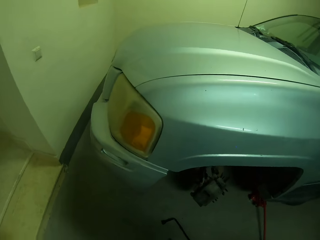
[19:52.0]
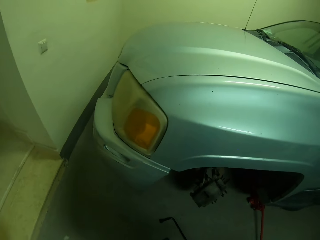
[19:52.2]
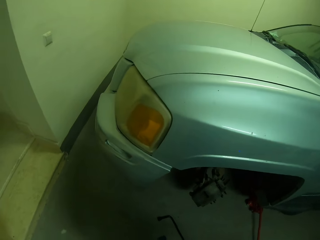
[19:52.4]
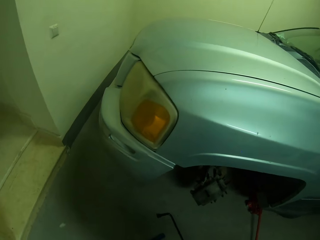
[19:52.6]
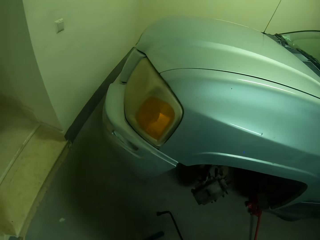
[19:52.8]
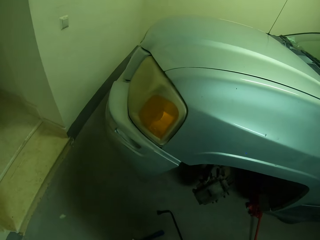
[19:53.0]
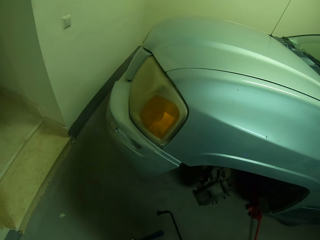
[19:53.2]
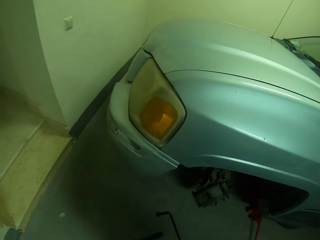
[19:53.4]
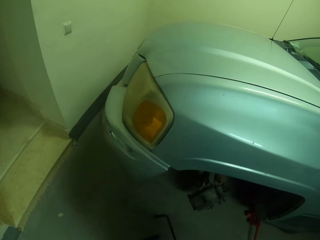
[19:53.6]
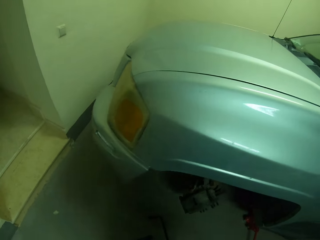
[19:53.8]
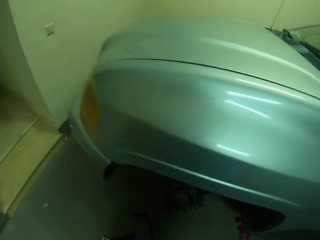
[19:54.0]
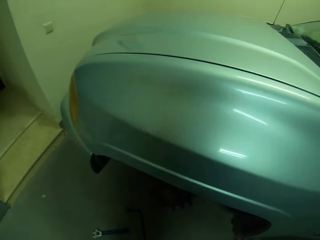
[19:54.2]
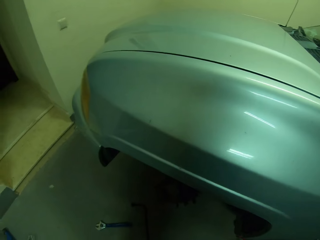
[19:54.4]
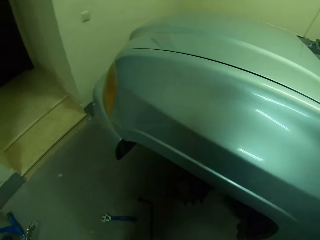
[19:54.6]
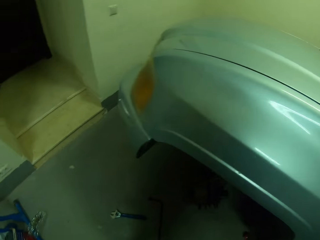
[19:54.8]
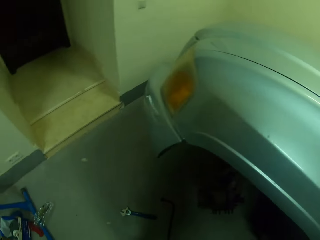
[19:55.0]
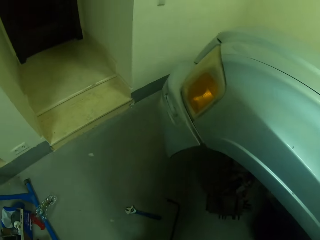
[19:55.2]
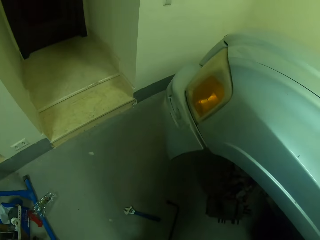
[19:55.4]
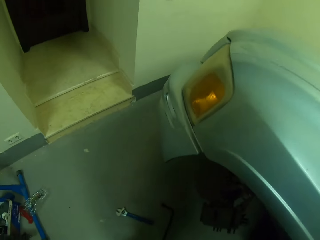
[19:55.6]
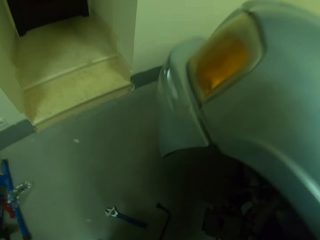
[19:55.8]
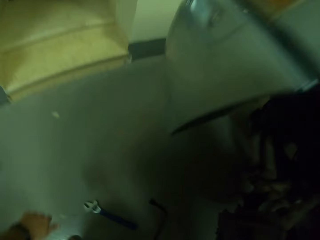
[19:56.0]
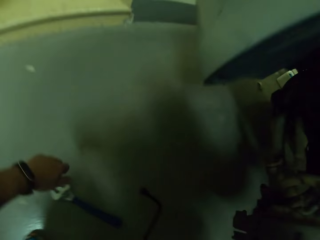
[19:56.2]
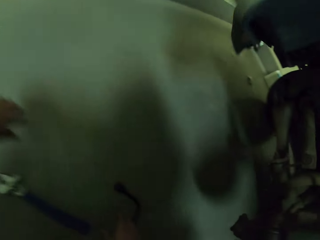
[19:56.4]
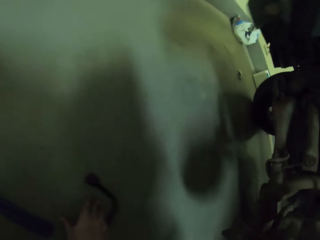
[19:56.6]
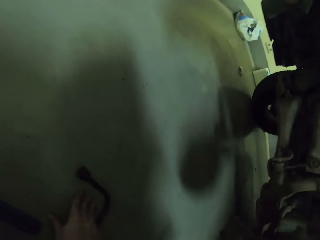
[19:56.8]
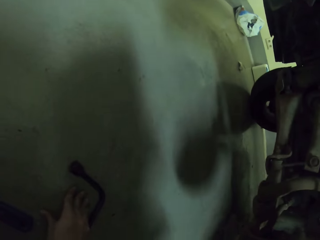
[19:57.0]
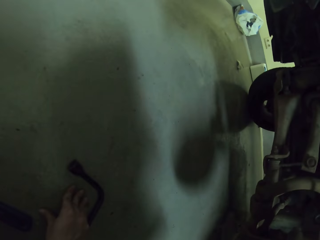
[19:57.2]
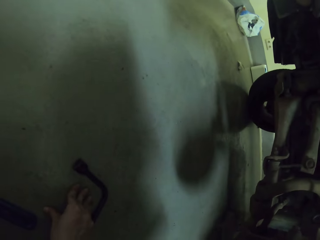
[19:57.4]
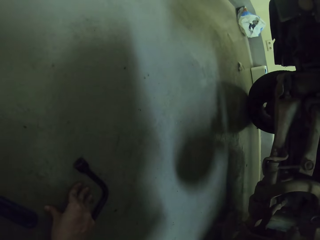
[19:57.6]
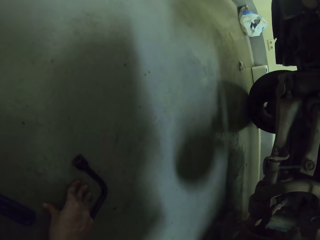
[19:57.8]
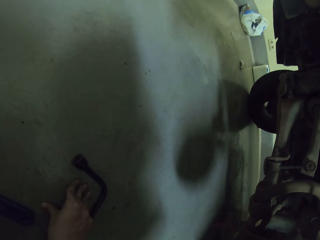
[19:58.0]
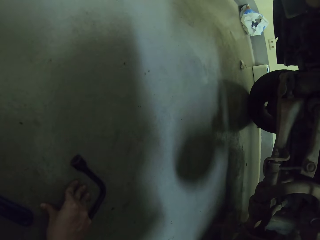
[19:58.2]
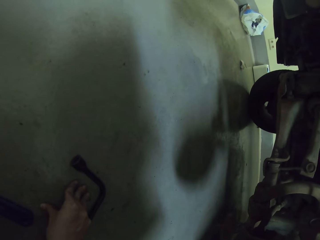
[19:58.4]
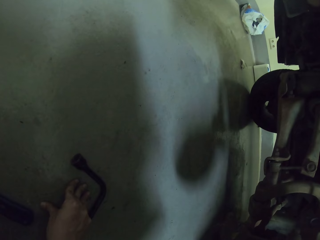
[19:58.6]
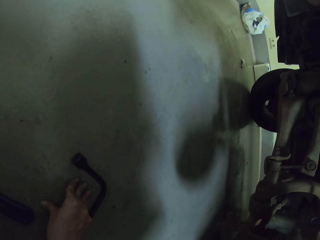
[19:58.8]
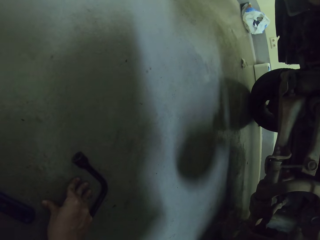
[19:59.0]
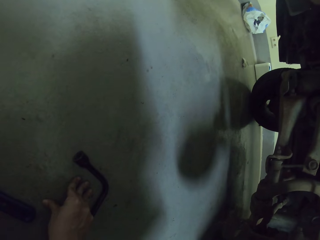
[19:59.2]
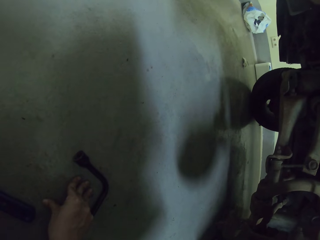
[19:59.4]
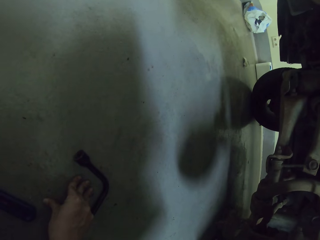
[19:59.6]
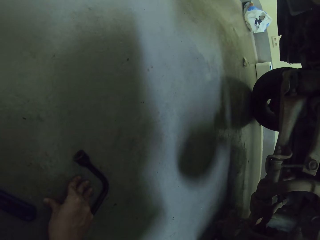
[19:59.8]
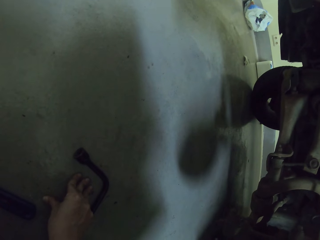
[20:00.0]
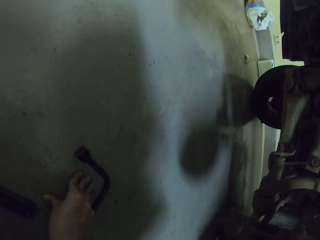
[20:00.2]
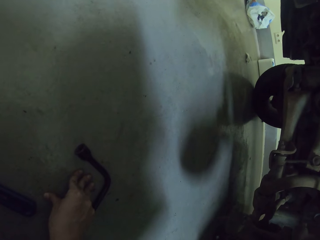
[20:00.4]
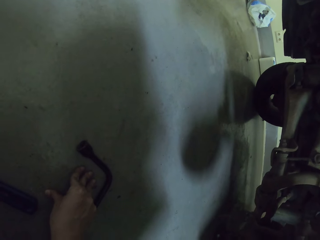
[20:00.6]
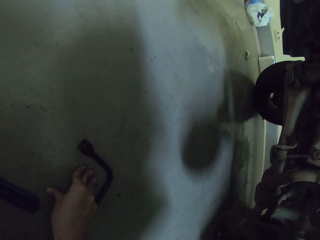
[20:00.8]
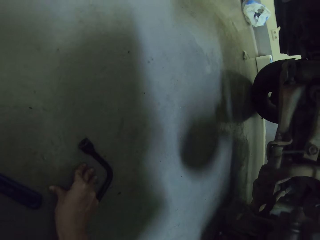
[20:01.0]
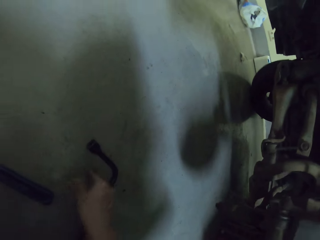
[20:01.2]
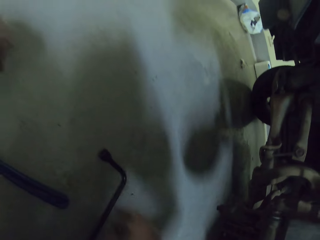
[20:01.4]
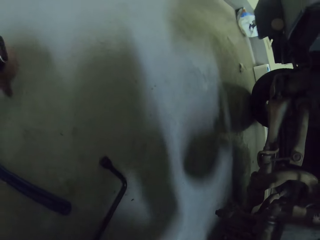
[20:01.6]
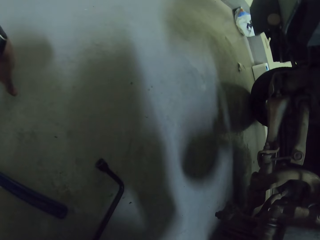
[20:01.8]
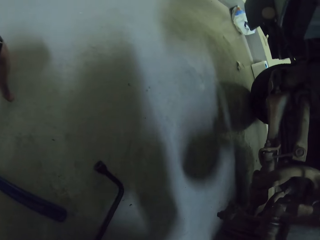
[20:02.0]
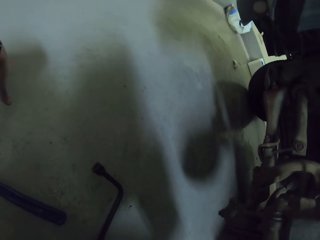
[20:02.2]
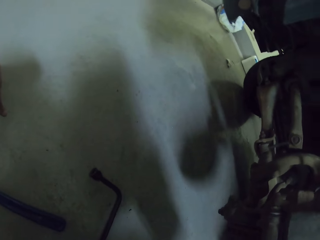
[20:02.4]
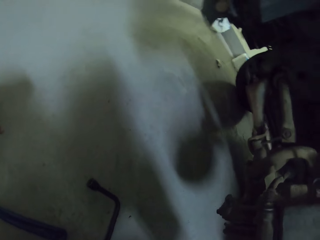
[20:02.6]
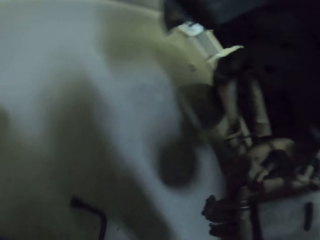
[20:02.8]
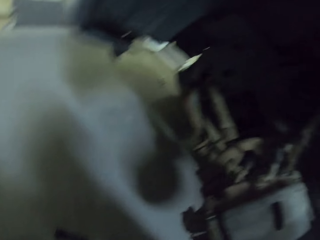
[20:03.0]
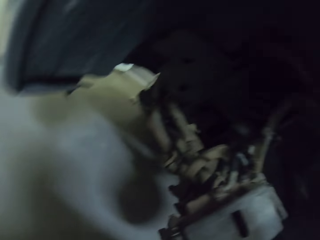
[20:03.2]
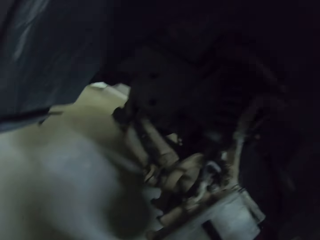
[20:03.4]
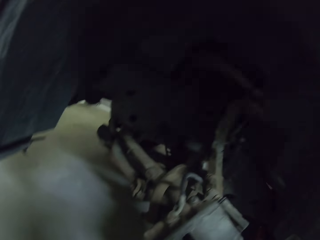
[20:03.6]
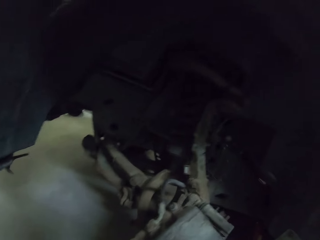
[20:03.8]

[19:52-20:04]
The camera wearer looks under the vehicle. They touch the floor.

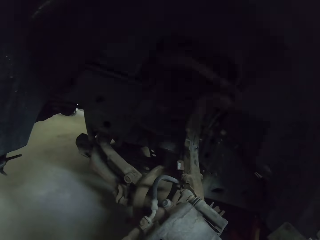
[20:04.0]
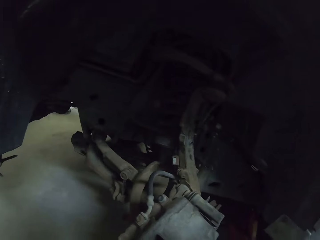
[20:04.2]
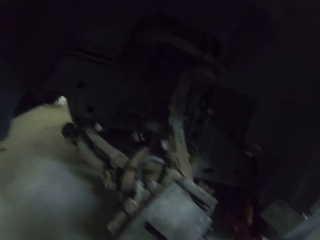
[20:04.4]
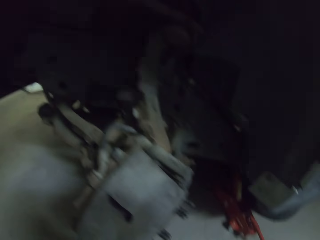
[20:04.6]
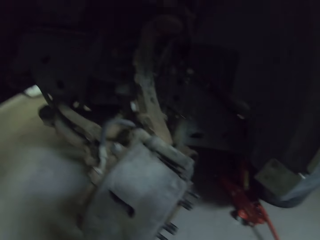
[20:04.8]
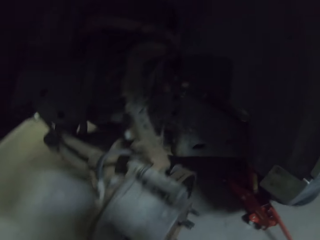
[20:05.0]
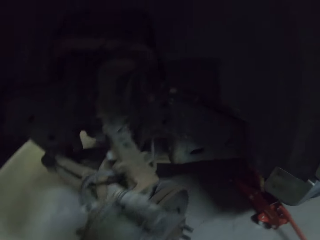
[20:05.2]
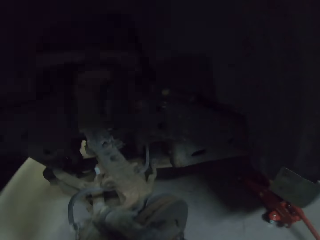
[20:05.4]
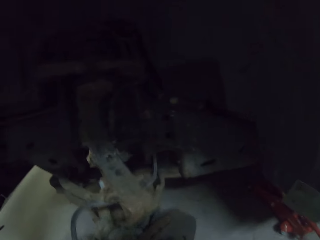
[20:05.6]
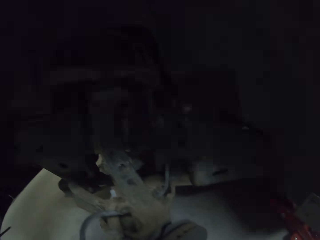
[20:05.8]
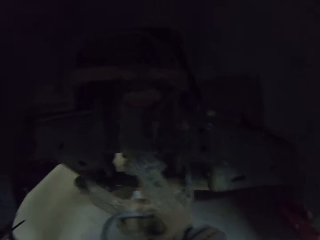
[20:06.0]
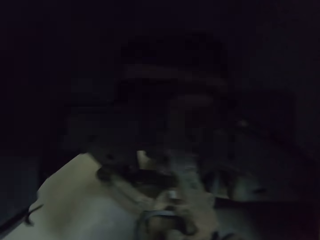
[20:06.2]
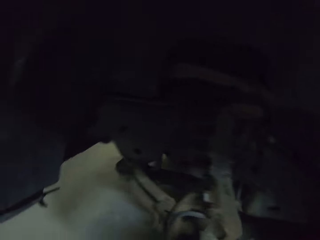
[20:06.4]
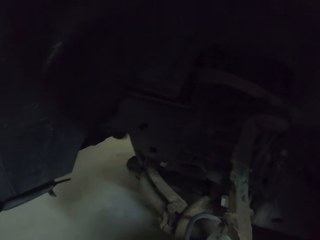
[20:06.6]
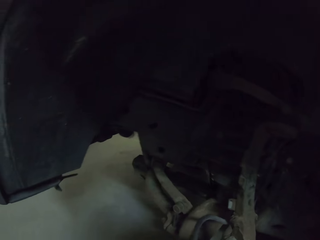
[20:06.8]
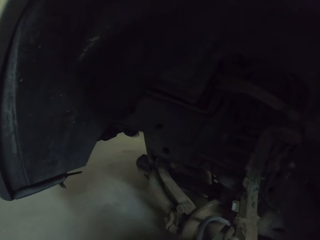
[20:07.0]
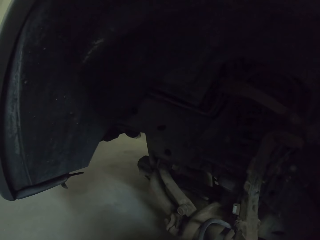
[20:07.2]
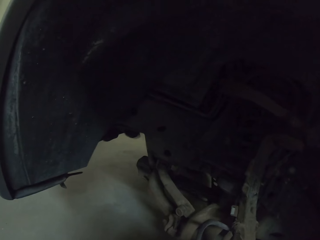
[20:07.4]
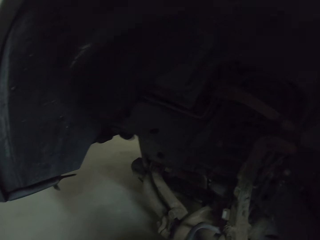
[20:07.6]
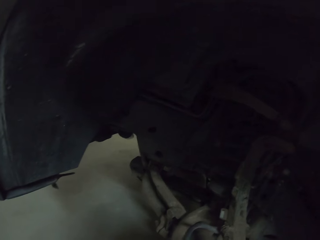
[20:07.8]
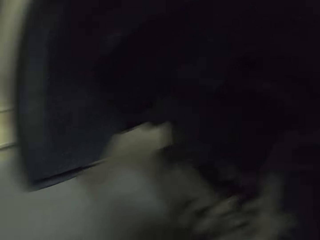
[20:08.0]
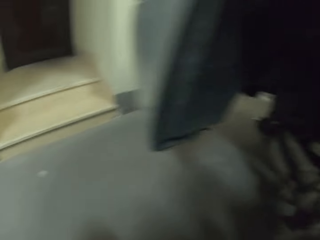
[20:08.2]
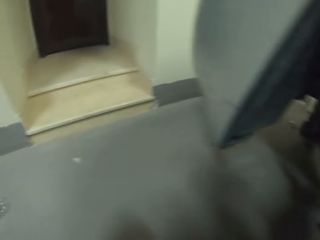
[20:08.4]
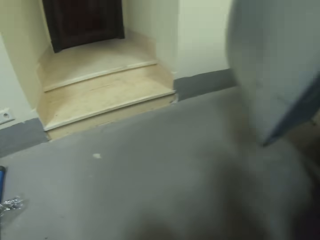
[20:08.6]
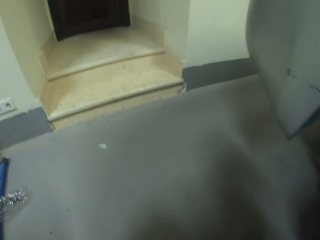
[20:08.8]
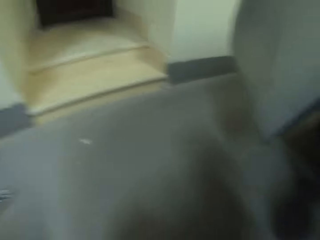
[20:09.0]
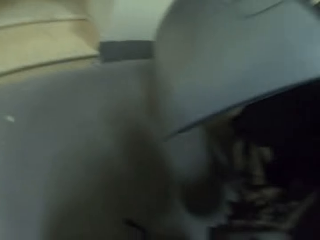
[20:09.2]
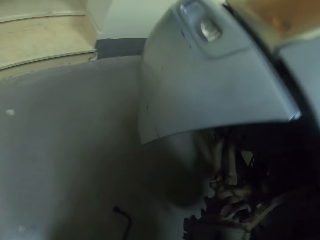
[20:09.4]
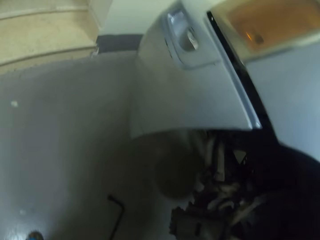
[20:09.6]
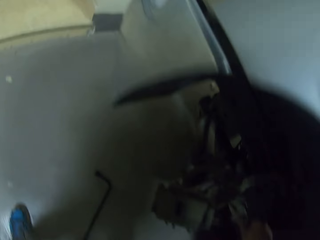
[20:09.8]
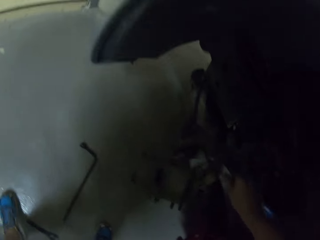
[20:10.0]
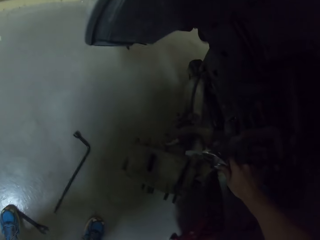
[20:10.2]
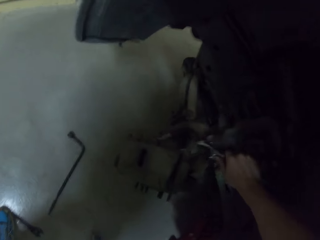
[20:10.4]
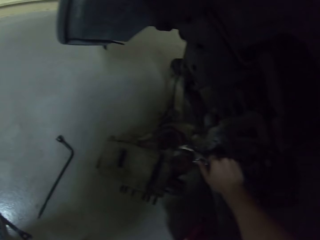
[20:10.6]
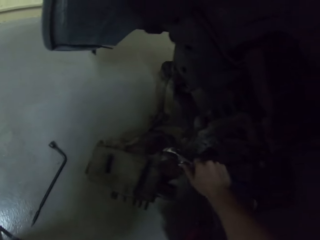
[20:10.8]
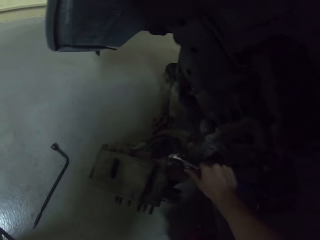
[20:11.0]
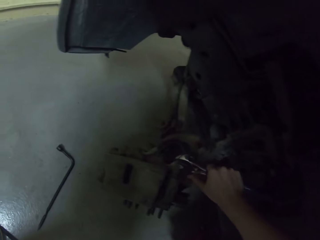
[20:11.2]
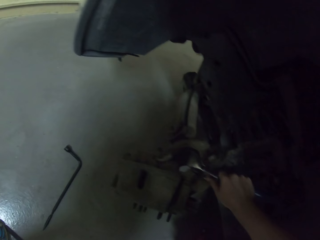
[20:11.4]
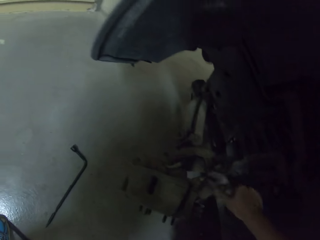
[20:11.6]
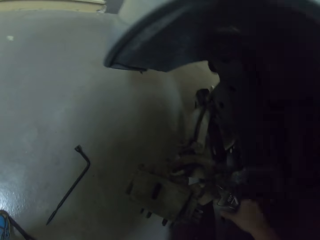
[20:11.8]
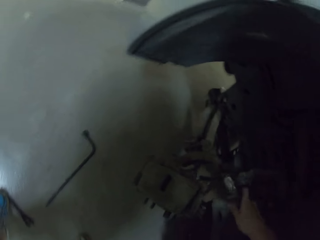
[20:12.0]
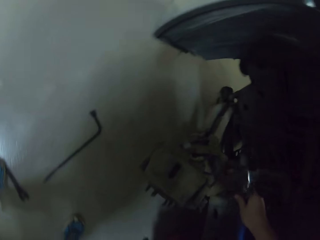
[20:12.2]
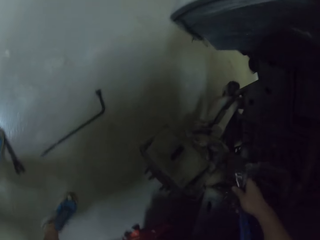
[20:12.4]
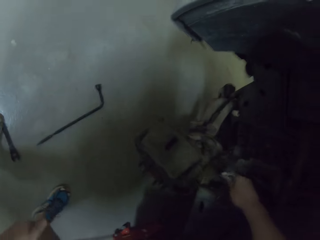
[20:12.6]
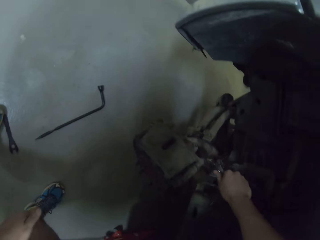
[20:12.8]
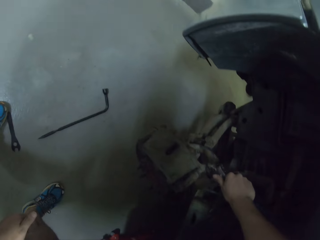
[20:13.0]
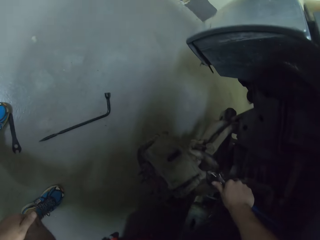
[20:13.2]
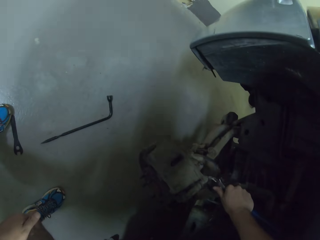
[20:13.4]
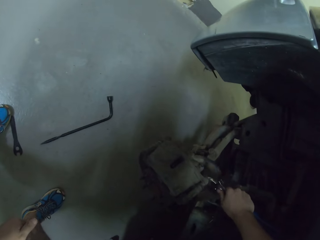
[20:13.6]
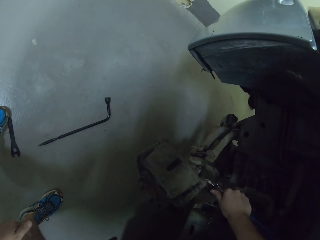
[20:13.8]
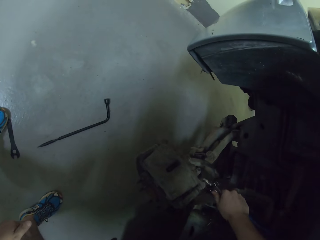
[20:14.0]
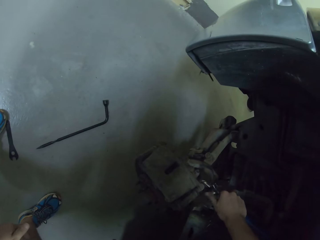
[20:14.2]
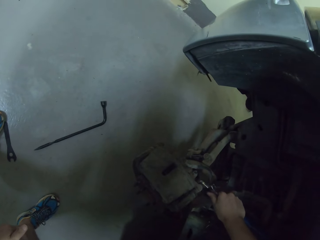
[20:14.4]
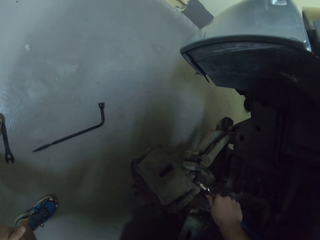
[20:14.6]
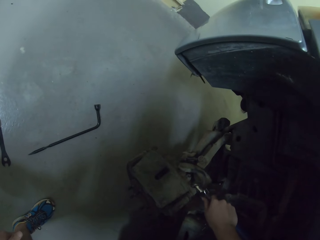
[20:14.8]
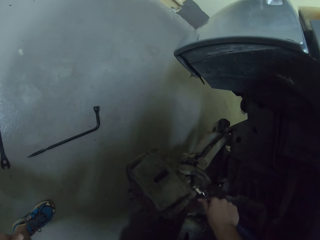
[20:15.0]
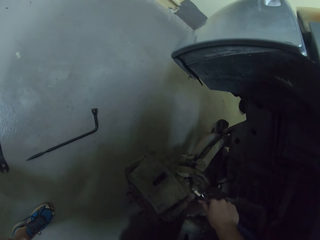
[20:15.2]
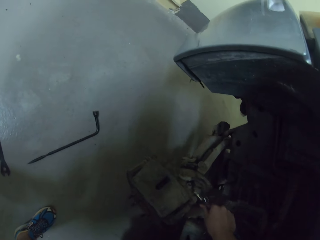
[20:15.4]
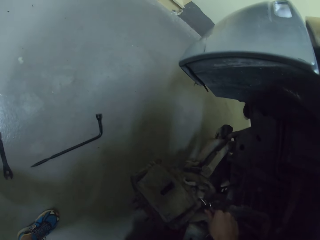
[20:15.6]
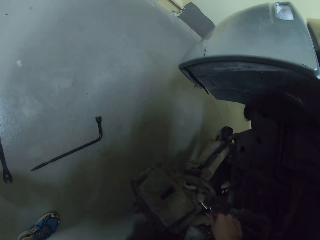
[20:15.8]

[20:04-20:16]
The camera wearer fixes the spanner on the nut bolt. They loosen the bolt with the spanner.
